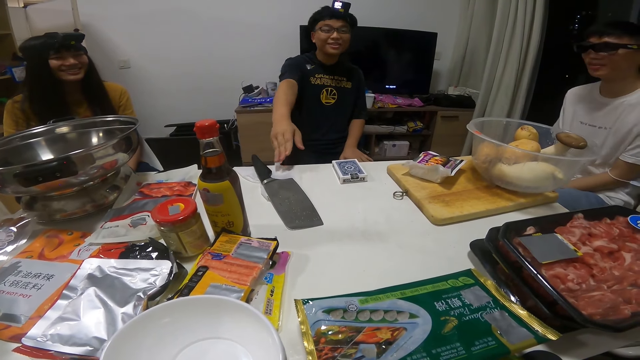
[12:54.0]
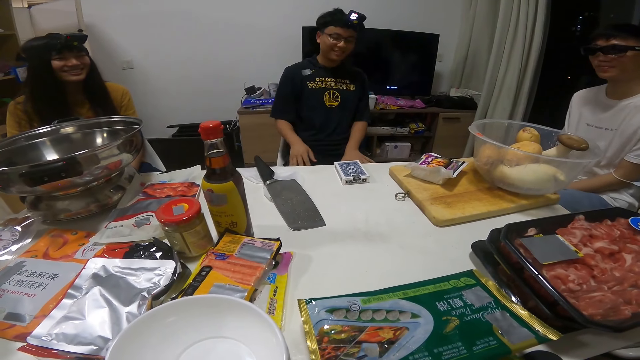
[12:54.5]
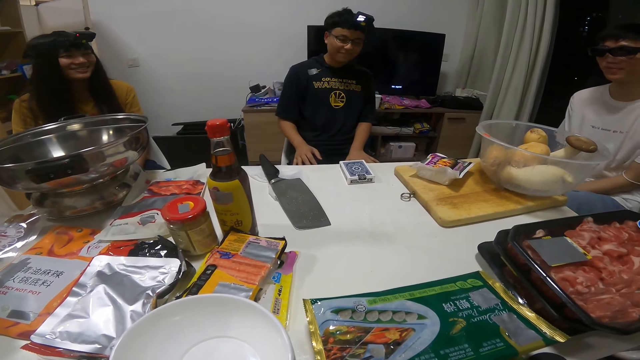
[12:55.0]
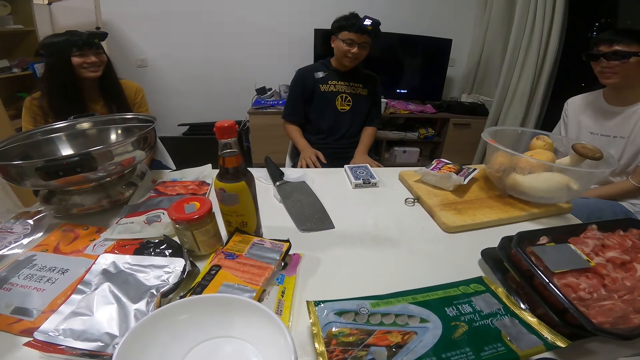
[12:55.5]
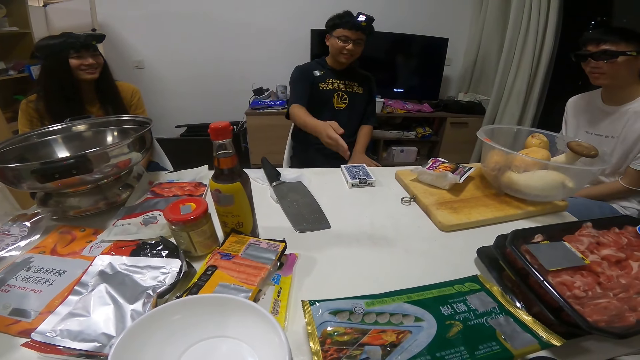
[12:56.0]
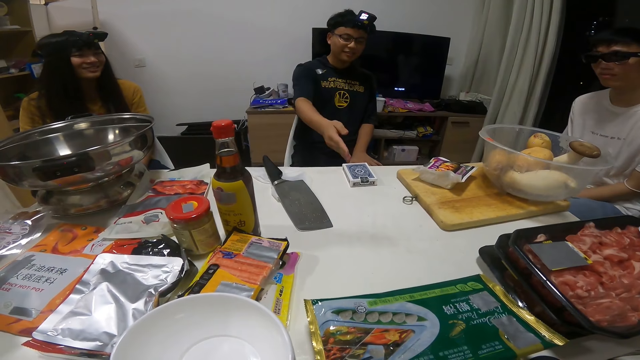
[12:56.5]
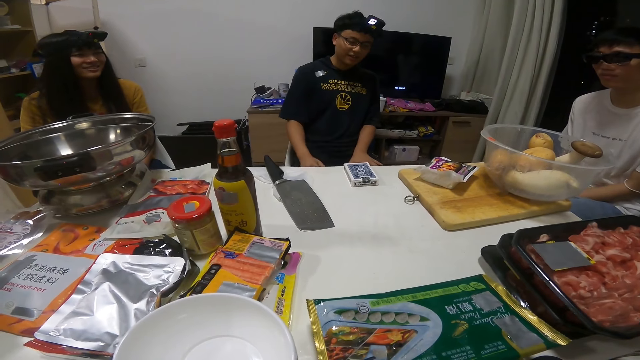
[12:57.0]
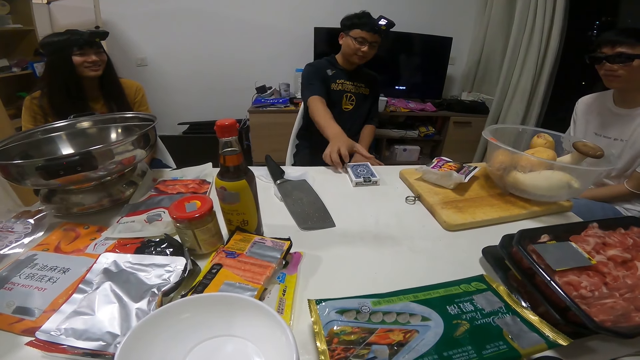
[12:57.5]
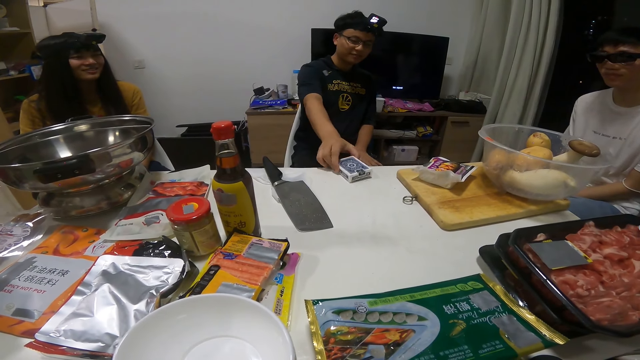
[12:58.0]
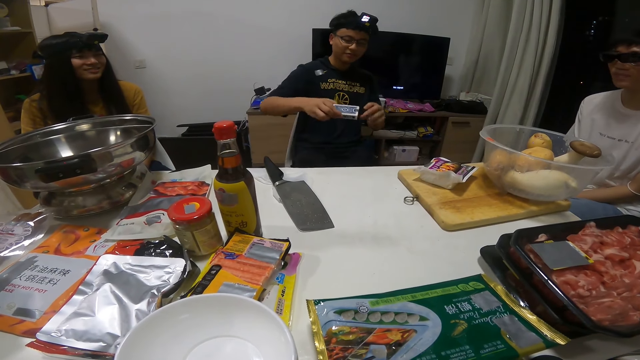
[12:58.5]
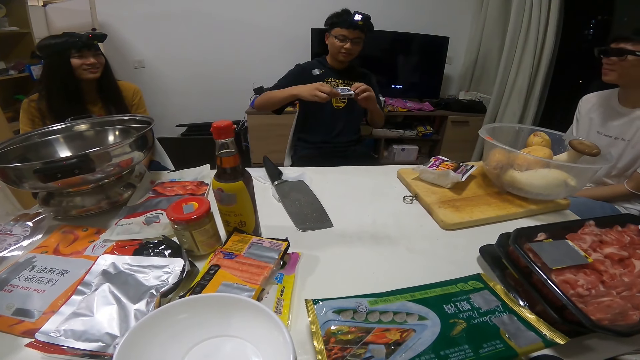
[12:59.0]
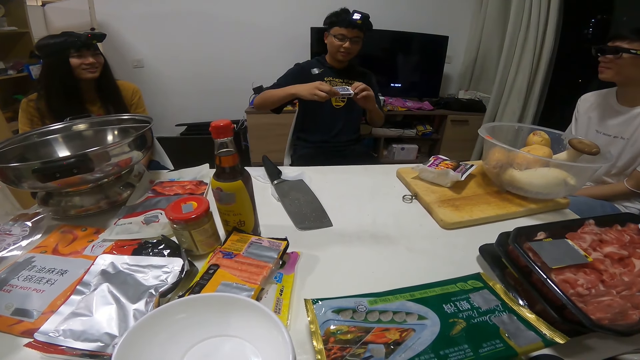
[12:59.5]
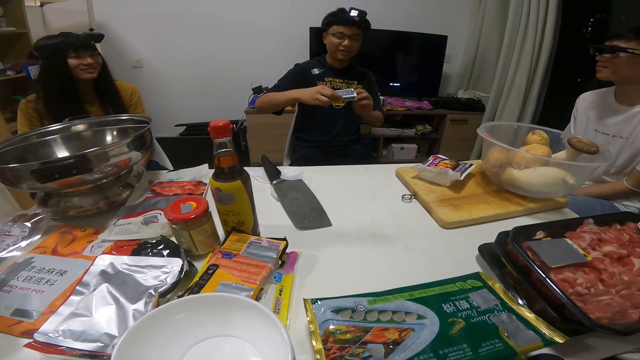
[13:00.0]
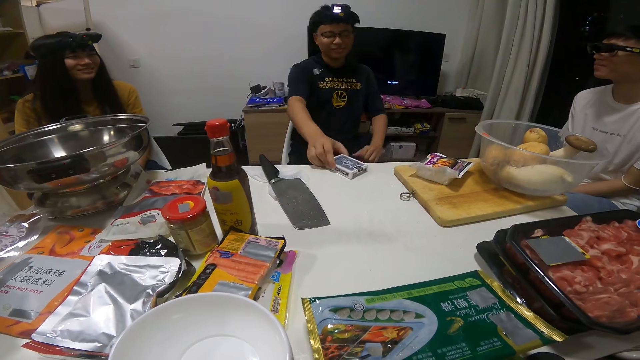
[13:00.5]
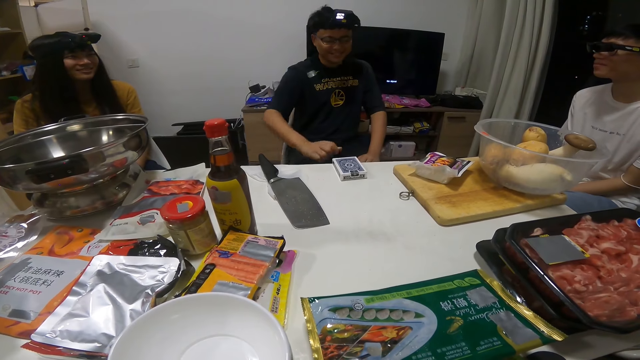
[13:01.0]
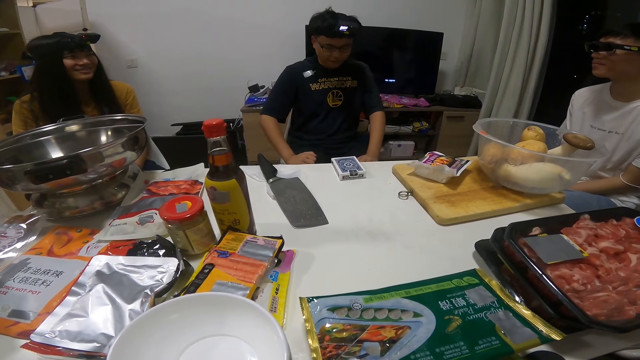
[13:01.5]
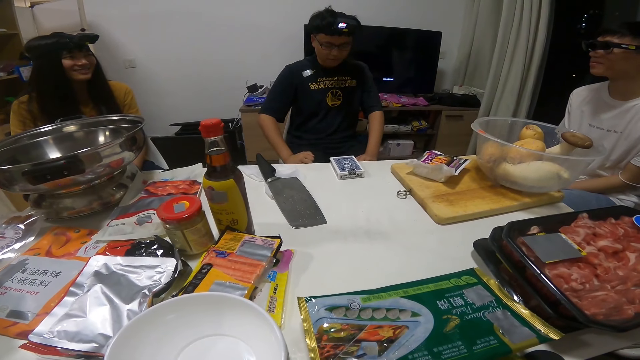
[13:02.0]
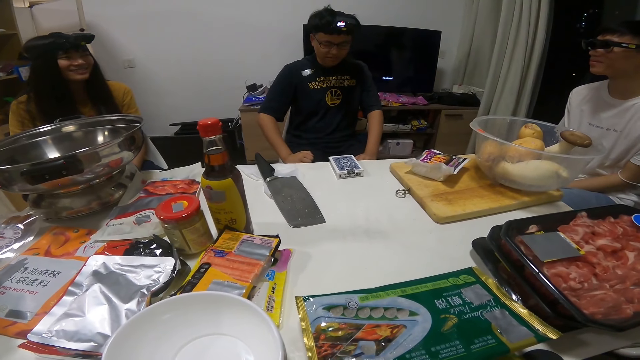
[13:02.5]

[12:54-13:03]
The man picks up the playing cards carton from the table with his right hand. He drops the playing cards carton in his right hand on the table.

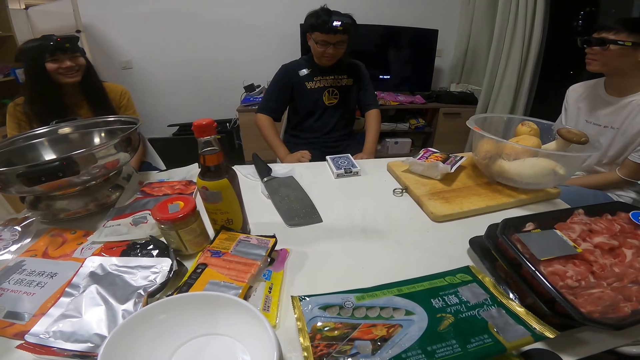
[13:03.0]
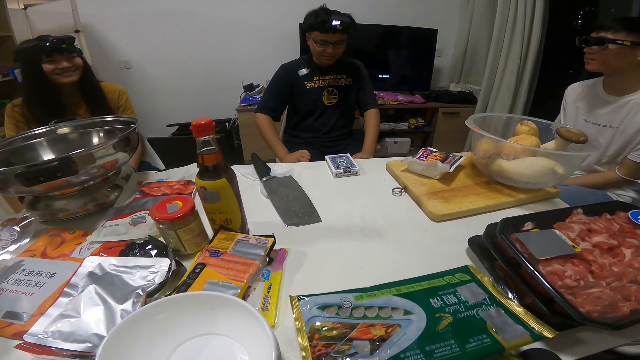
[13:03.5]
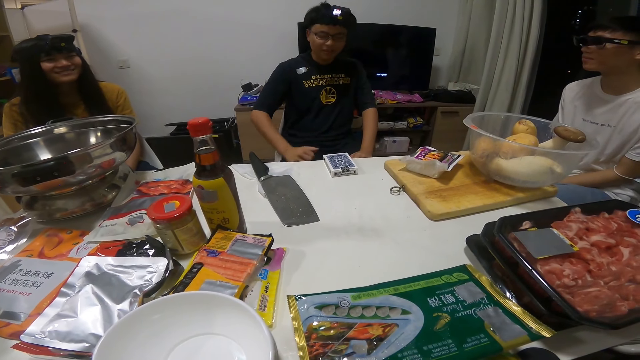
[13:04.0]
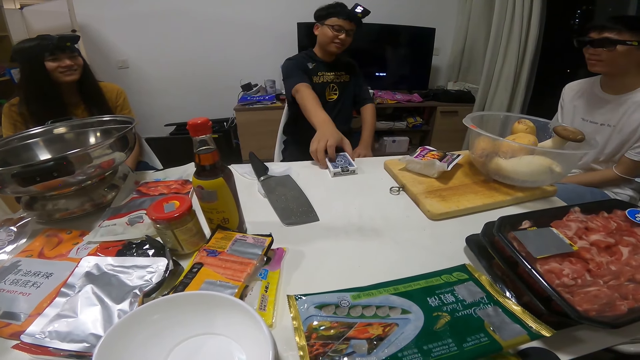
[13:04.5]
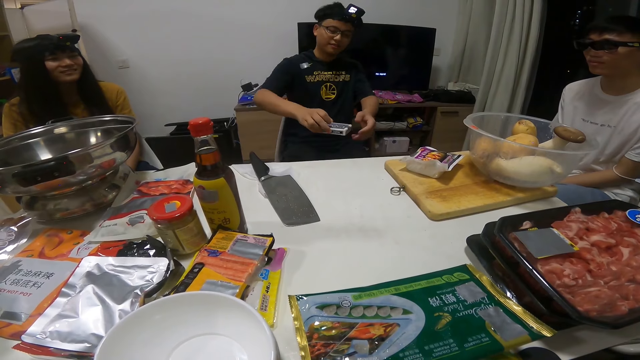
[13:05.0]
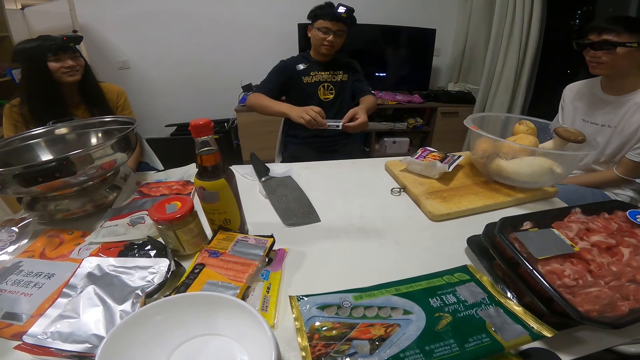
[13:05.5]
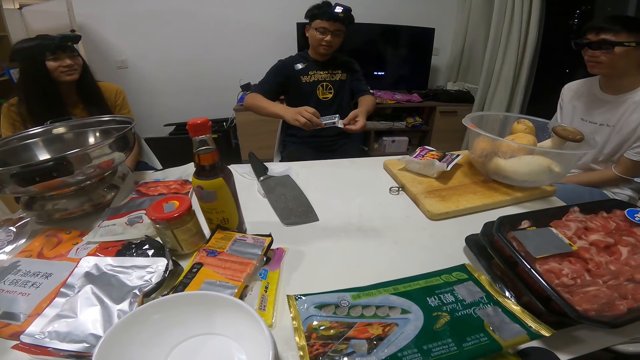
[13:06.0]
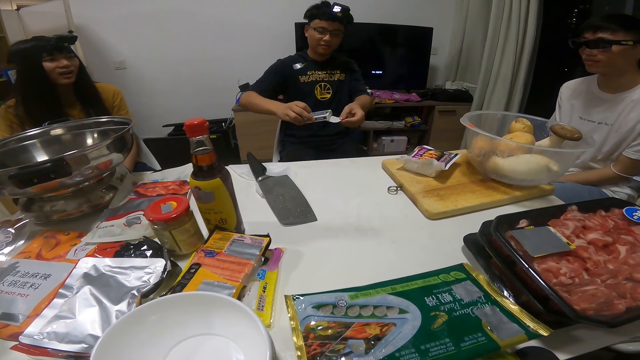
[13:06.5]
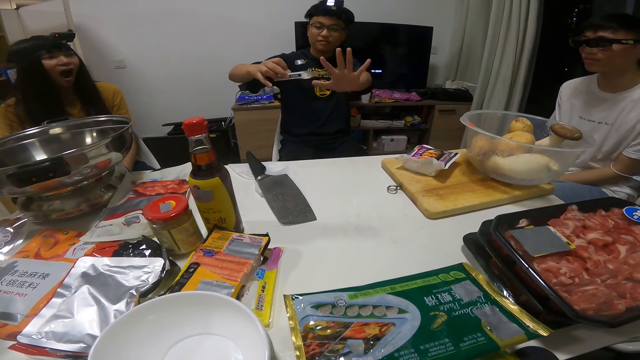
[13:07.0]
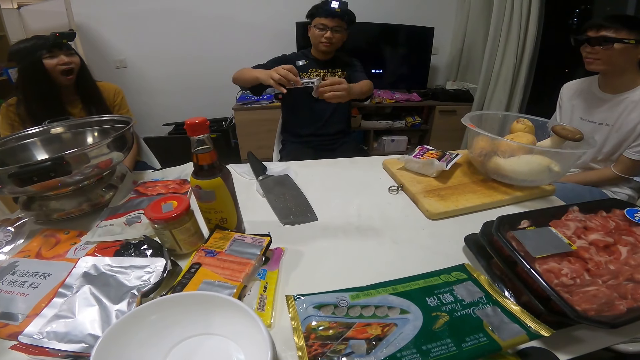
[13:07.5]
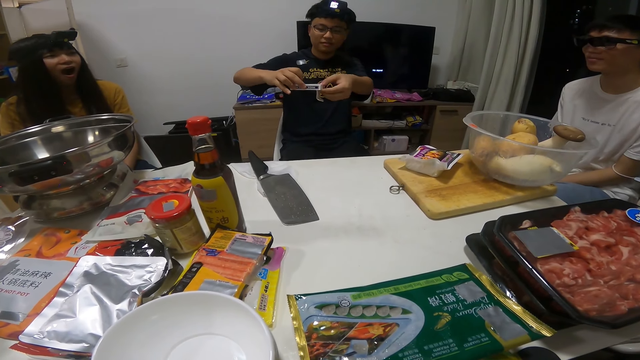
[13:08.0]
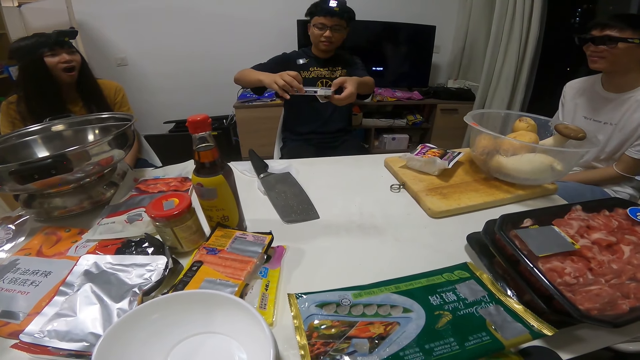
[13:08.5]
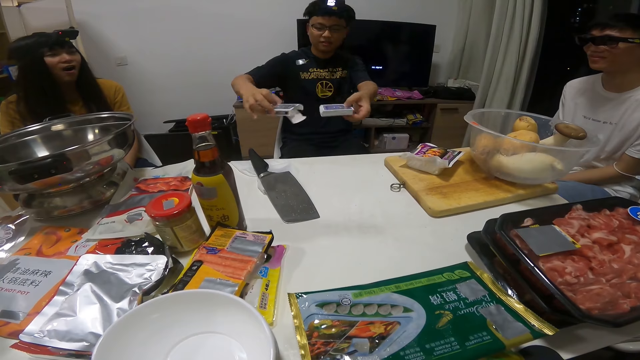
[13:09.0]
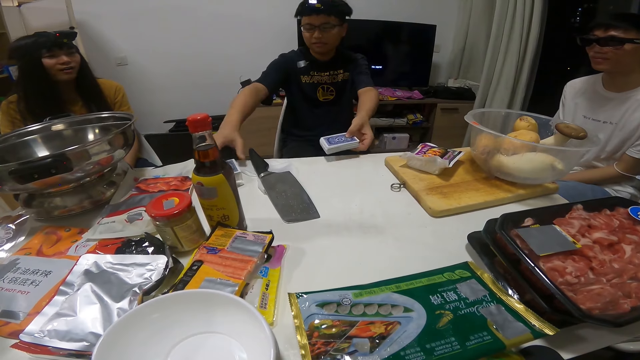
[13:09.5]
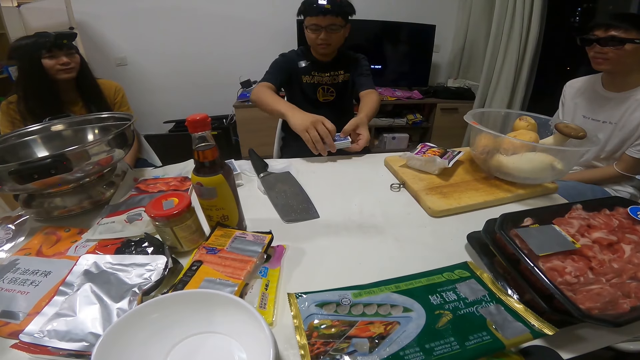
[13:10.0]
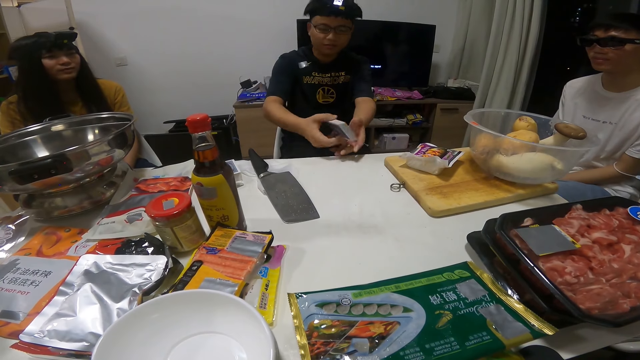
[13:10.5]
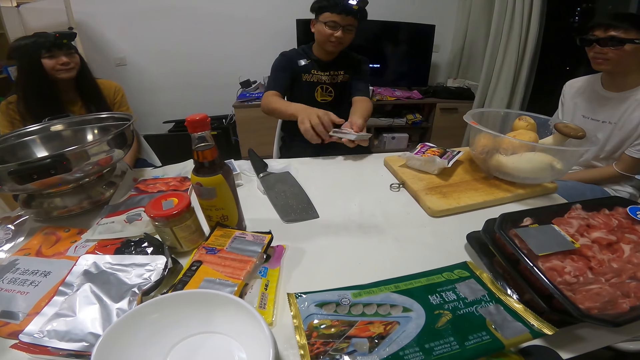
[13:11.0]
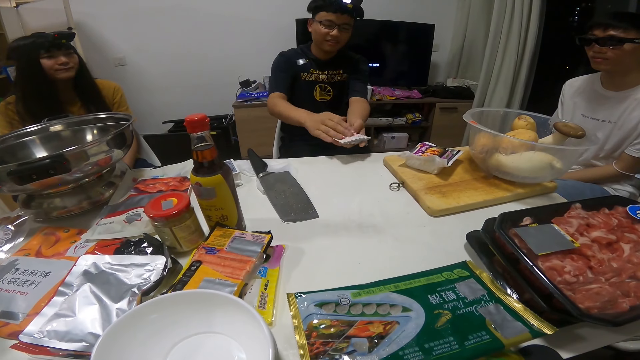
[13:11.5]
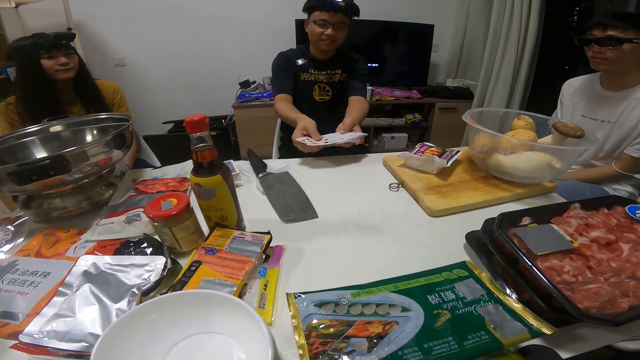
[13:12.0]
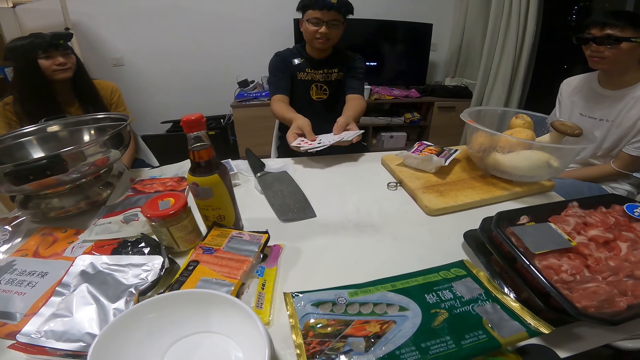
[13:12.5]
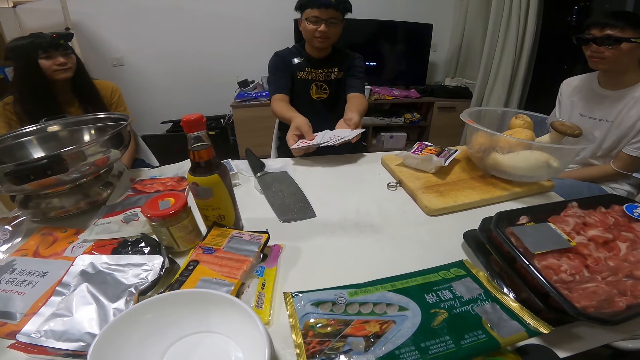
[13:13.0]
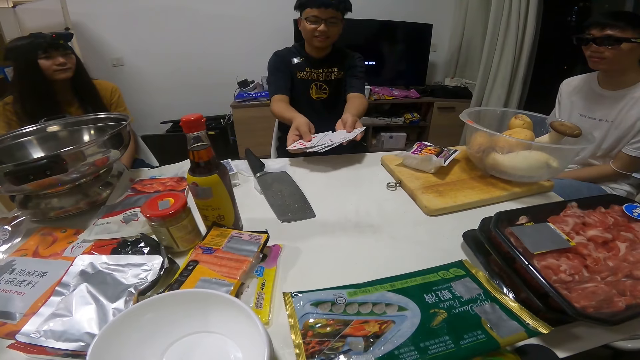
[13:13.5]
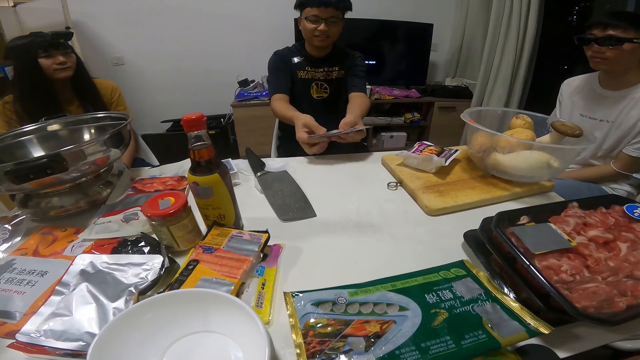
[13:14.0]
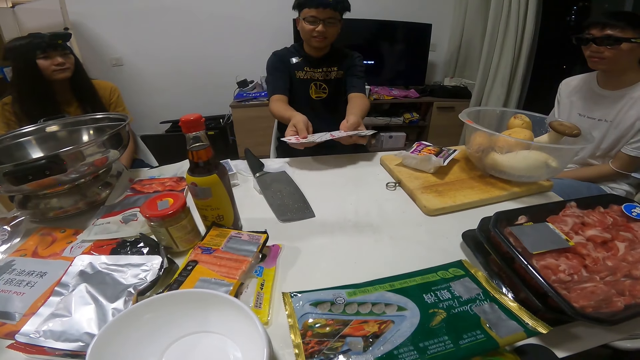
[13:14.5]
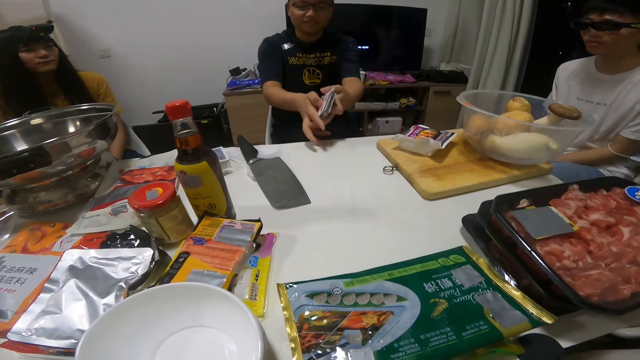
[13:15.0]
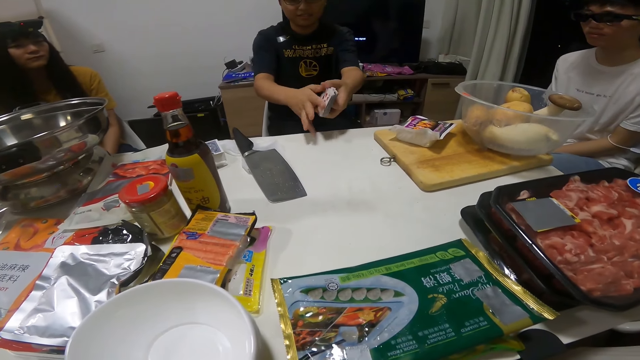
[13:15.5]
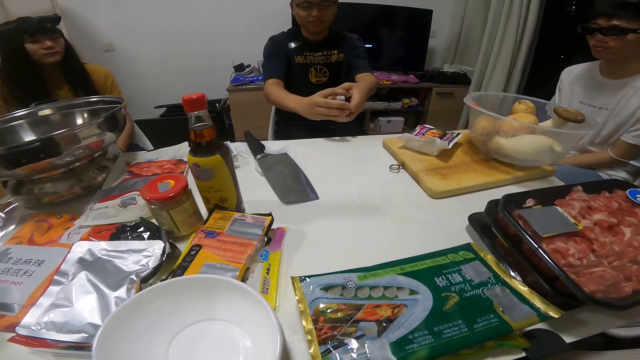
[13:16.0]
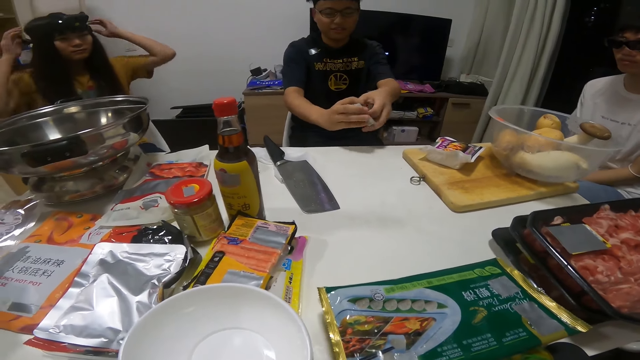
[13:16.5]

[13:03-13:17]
The man picks up the playing cards carton from the table with his right hand. He opens the playing cards carton in his right hand with his left hand. He removes the playing cards from the playing cards carton in his right hand with his left hand. He drops the empty playing cards carton in his right hand on the table. He holds the playing cards in both hands. He flips the playing cards in his hands. He spreads the playing cards in his hands with both hands. He arranges the playing cards in a deck with both hands in his hands.
